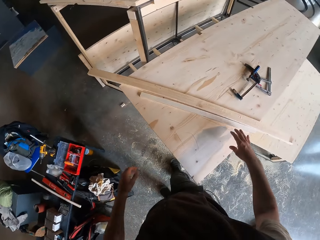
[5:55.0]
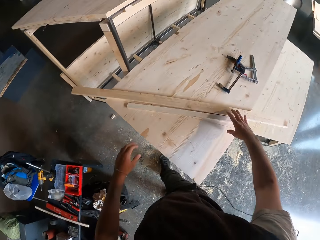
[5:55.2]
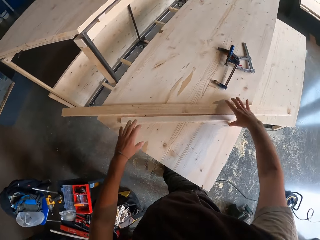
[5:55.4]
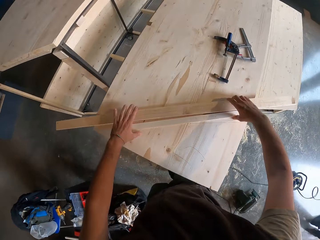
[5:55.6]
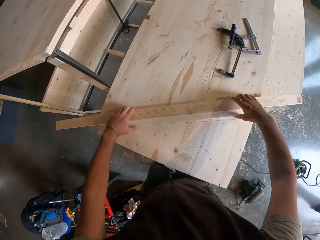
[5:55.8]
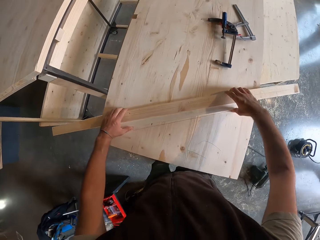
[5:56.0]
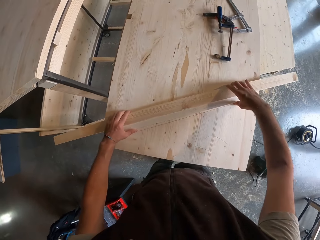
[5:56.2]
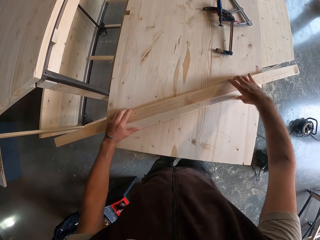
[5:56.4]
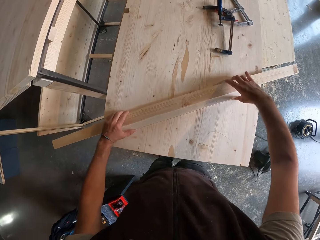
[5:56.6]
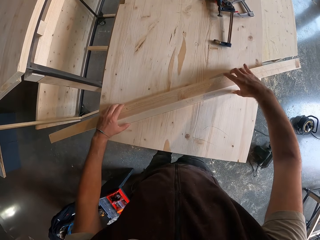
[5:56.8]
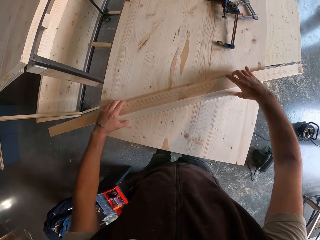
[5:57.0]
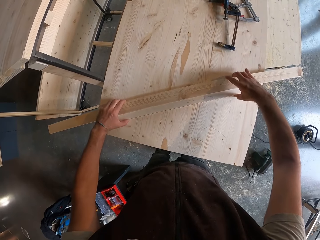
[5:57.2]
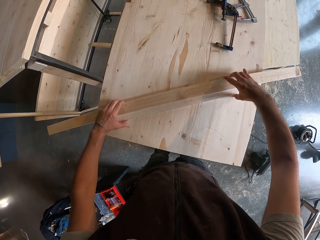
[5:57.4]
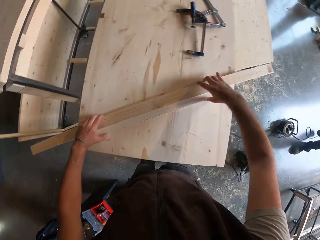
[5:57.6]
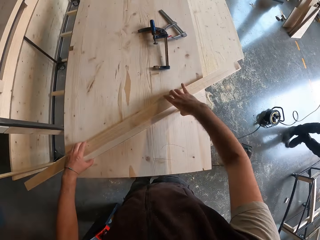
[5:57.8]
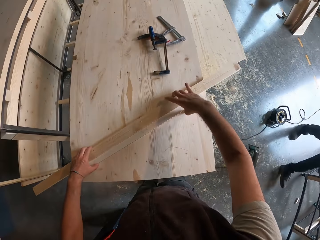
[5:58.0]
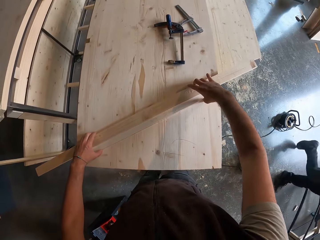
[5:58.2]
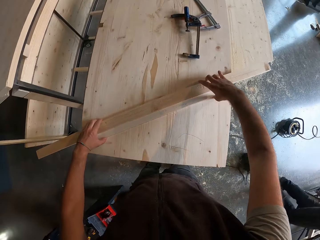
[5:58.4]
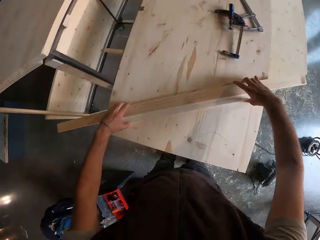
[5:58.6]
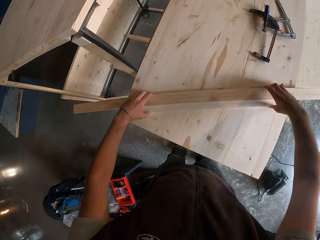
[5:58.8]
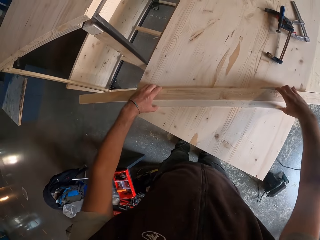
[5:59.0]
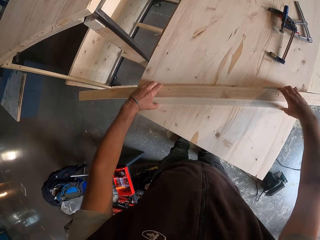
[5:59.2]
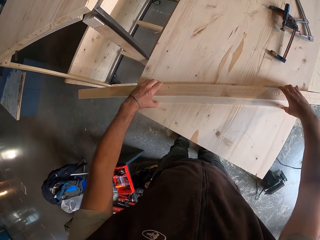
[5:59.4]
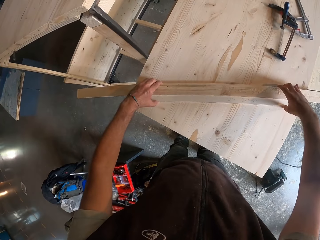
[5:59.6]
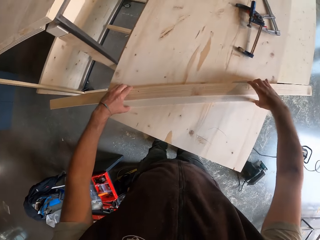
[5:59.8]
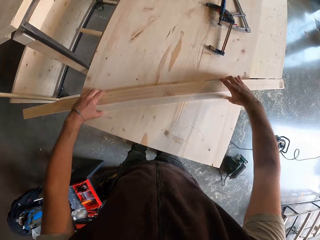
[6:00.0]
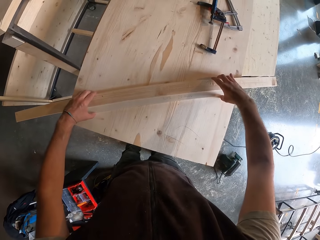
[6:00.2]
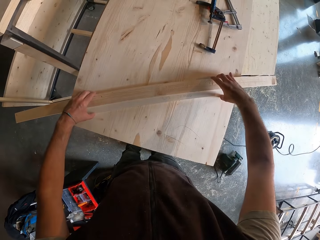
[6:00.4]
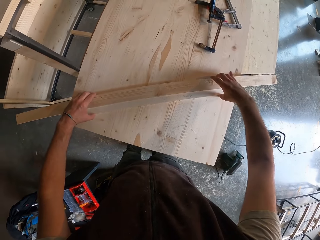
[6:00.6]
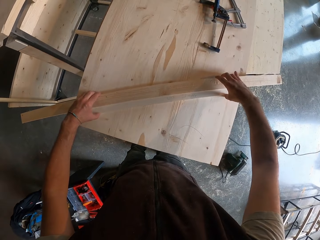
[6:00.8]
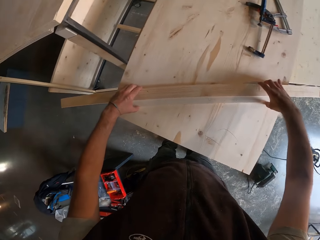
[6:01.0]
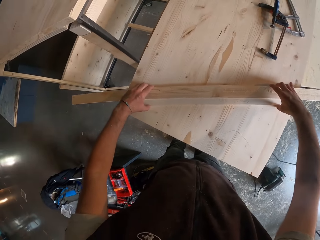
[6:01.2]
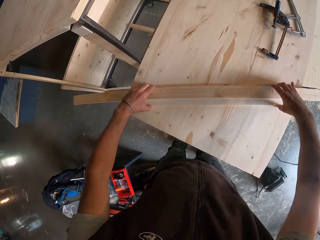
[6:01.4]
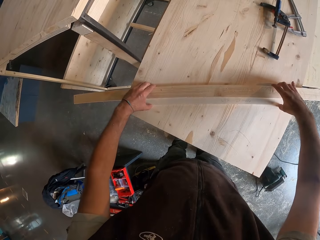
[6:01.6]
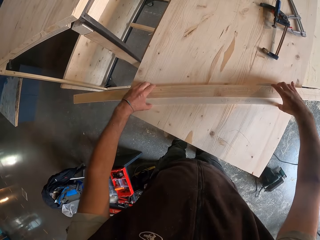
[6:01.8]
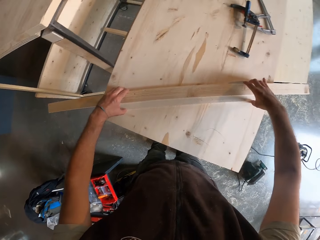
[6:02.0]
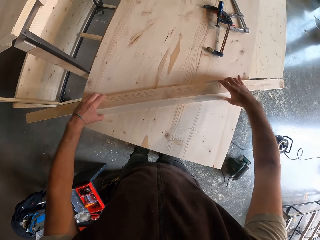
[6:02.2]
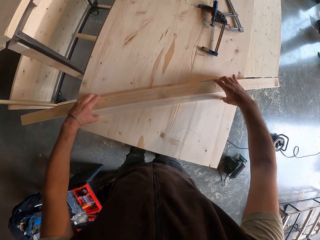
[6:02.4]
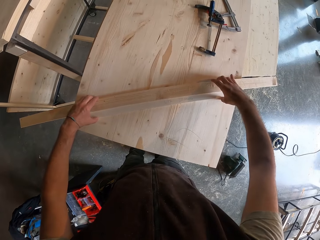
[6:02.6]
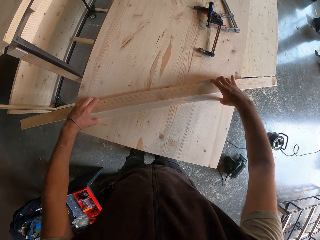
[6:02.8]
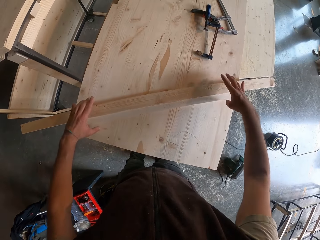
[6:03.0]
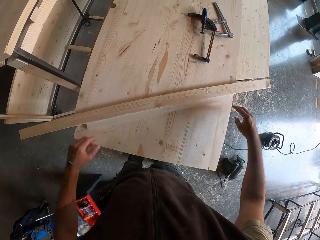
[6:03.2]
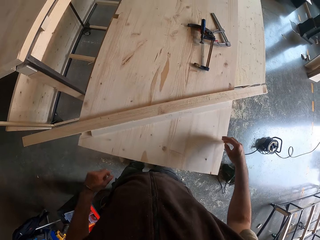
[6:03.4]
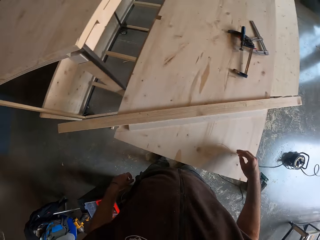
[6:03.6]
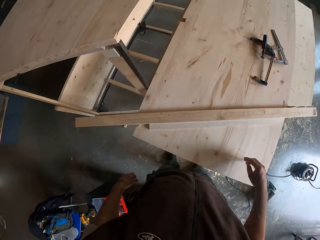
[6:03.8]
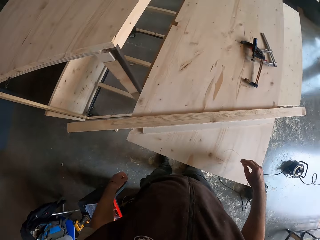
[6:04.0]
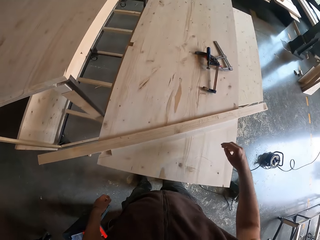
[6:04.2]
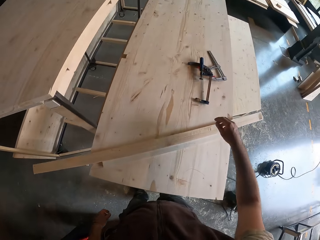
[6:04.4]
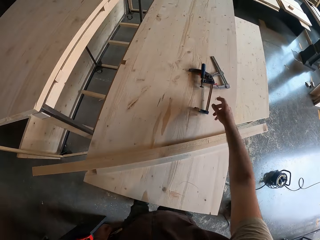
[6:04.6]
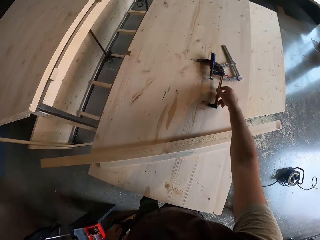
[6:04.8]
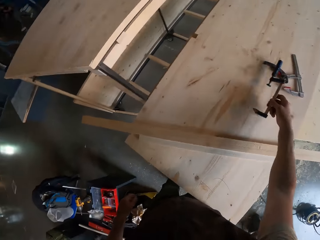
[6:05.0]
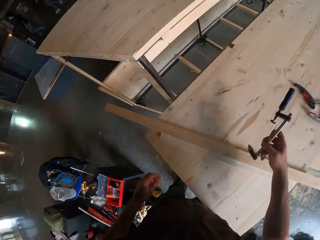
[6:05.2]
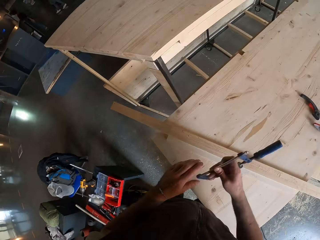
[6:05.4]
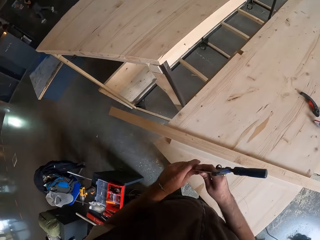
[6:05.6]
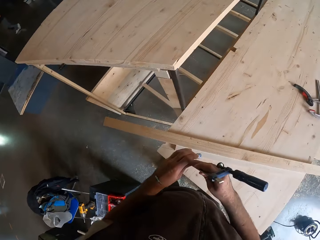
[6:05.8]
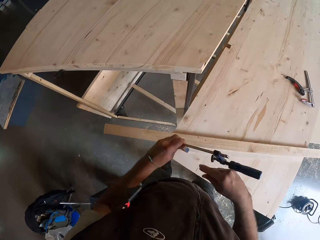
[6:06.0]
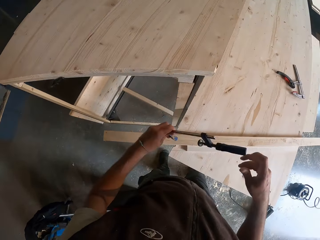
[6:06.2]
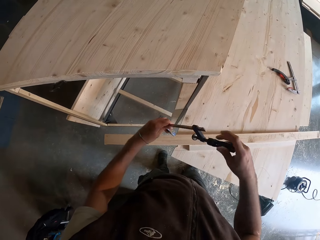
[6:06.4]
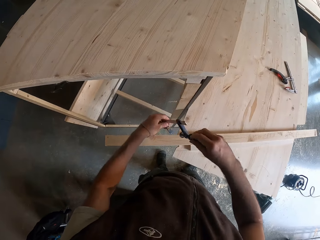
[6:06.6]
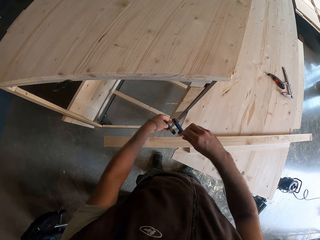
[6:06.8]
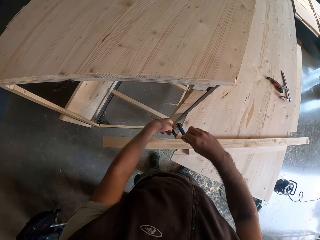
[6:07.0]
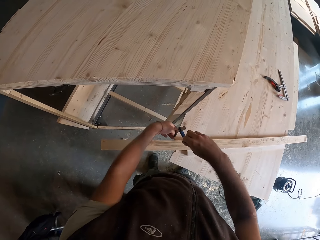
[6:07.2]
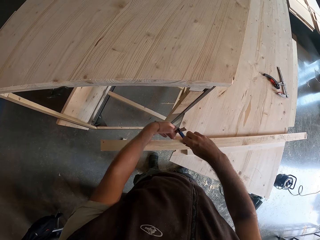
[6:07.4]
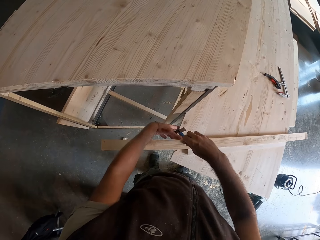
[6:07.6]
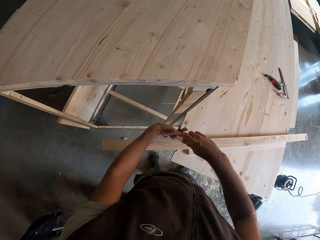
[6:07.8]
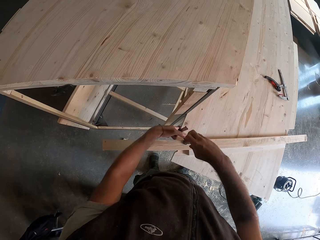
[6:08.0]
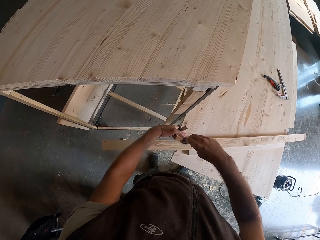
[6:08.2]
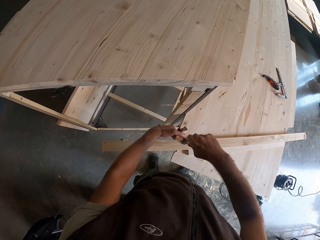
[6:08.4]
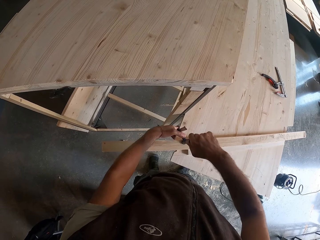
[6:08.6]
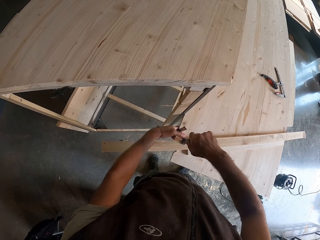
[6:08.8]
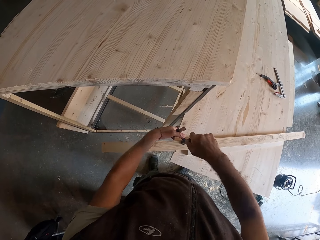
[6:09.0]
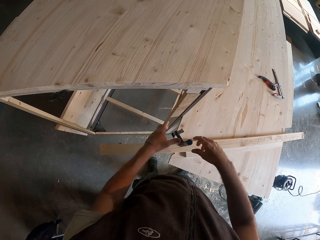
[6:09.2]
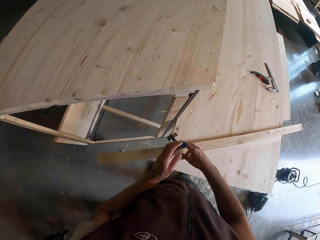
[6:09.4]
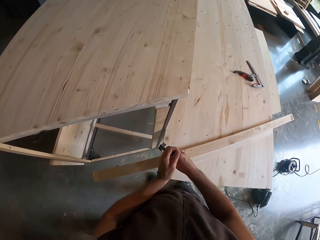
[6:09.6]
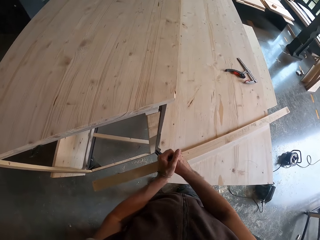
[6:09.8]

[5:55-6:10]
The camera wearer walks around a garage. He shifts the planks diagonally on the plank of wood with both hands. A man walks around the garage. The camera wearer adjusts the pieces of wood on a table. He looks around the garage. He picks up the blue clamp or wrench on the plank of wood with his right hand. He clips the plank to the plank of wood with the blue clamp in both hands. He adjusts the wrench on the table.

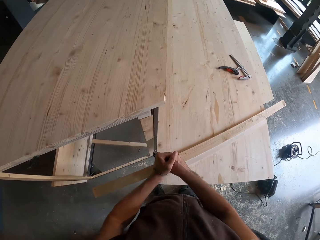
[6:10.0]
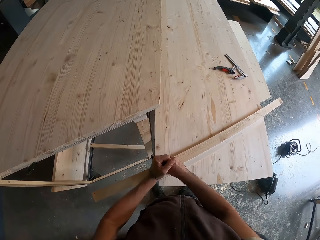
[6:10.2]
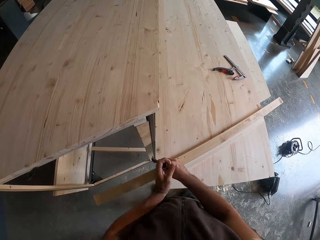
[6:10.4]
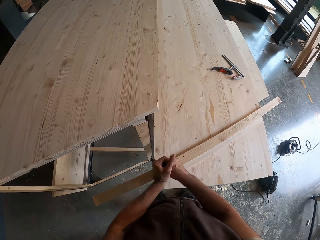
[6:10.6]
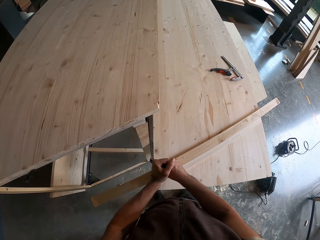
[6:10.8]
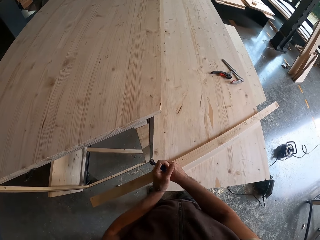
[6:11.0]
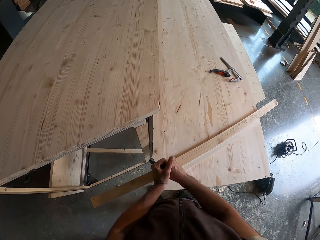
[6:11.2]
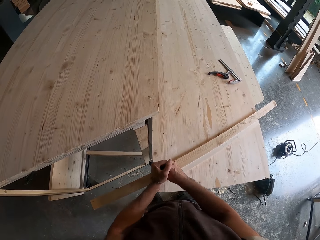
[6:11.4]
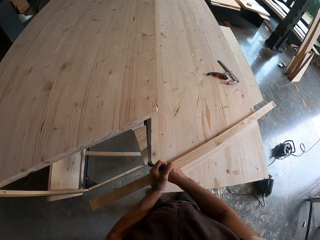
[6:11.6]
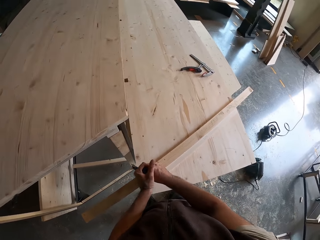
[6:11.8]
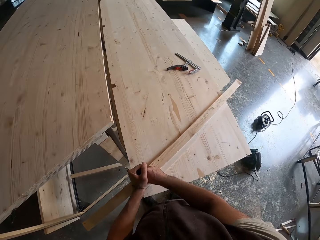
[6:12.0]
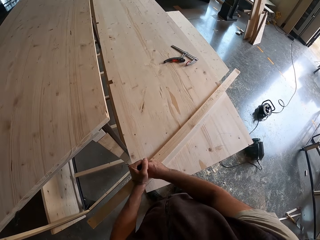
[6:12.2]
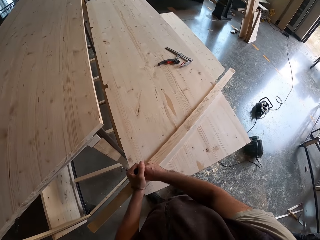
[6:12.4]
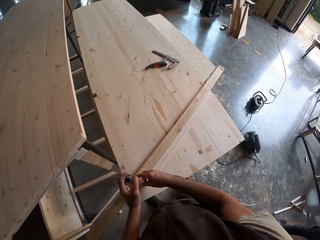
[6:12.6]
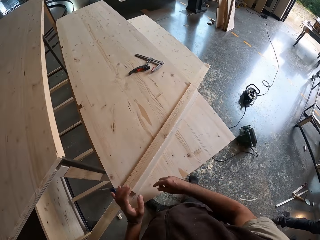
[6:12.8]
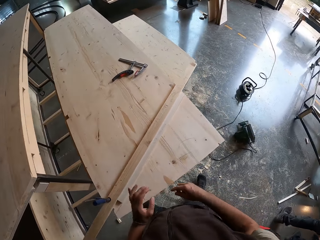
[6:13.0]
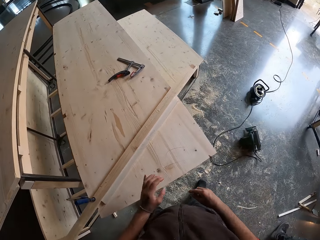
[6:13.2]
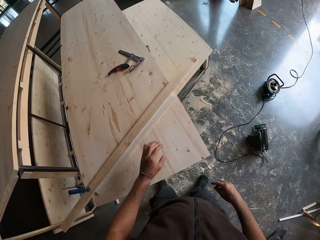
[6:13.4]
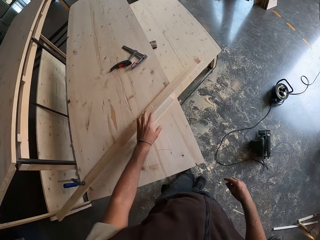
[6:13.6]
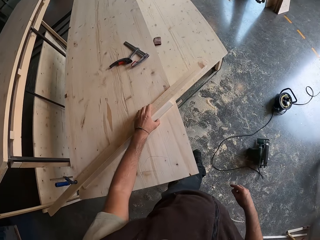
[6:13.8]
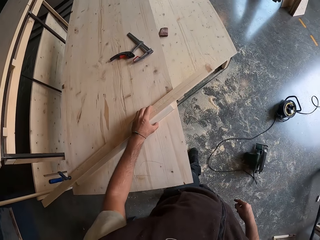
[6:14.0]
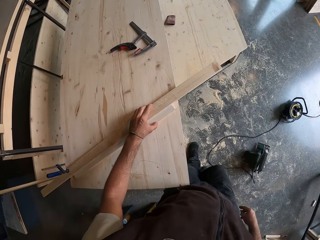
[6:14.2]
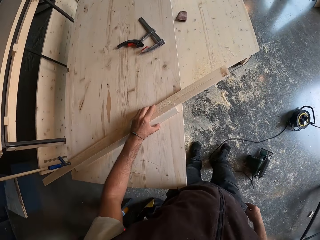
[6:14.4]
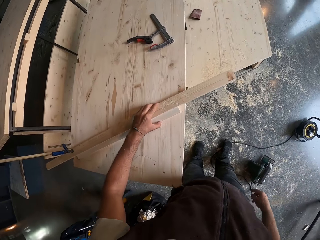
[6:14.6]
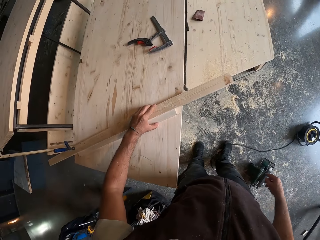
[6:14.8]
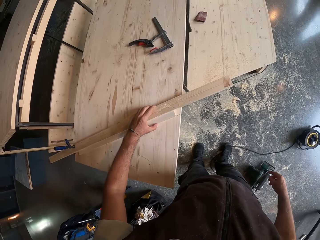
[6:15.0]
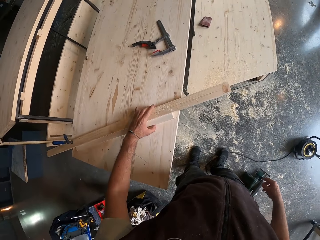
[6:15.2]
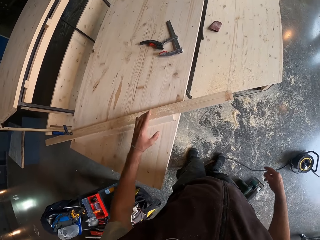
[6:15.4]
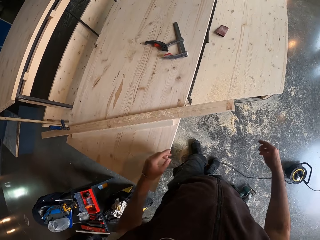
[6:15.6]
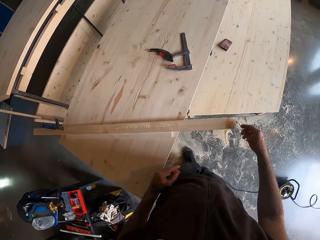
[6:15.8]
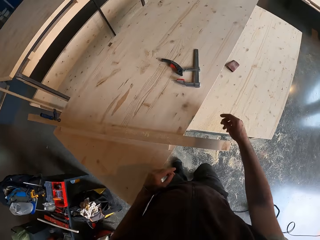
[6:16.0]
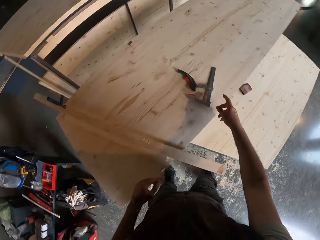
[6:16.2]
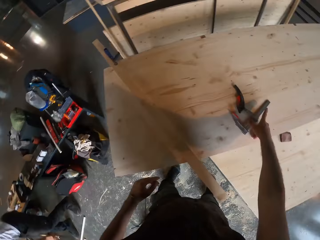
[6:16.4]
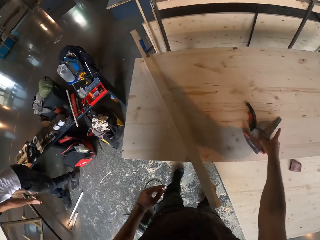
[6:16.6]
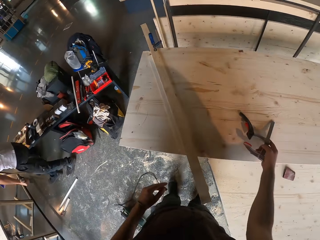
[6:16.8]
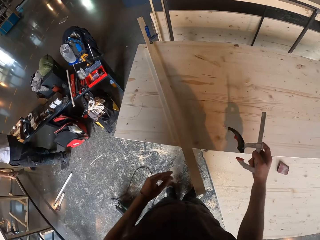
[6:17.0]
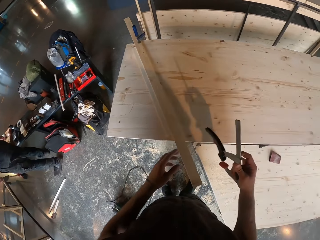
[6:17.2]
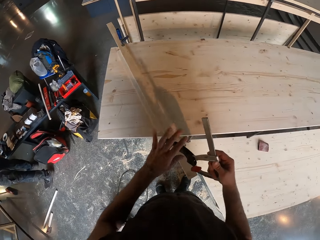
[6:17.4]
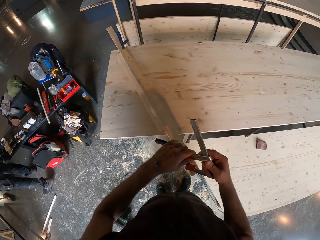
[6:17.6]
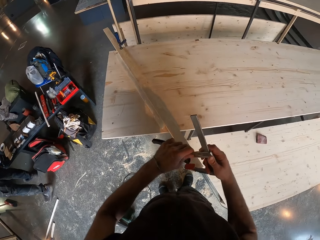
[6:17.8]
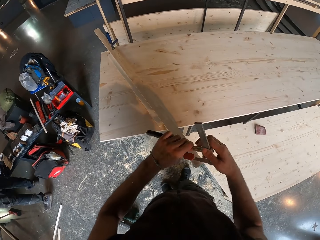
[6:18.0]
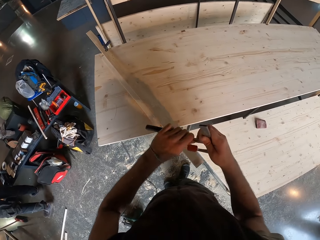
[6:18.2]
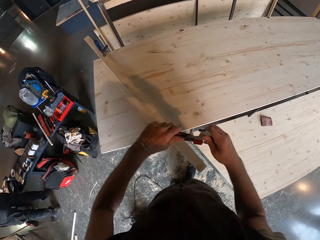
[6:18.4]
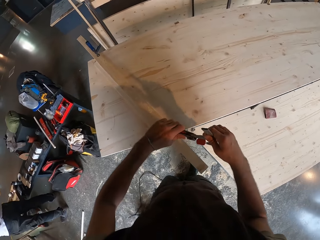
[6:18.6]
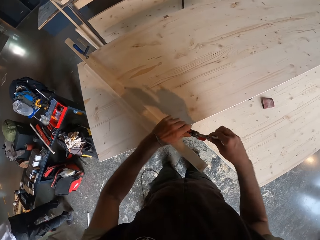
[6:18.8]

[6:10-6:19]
The camera wearer adjusts a wrench on a piece of wood. He walks around a garage. He holds the planks on the plank of wood with both hands. He looks around the garage. He picks up the steel clamp or calipers on the plank of wood with his right hand. He clips the plank to the plank of wood with the steel clamp in both hands.
